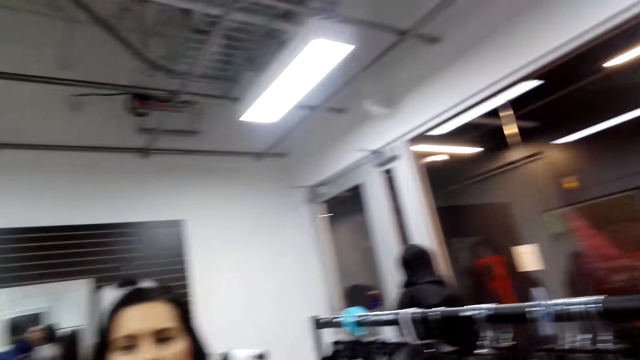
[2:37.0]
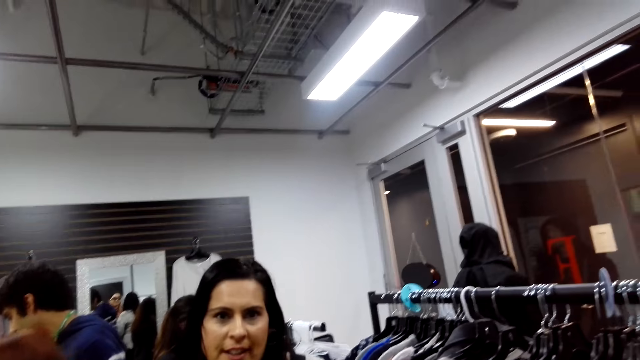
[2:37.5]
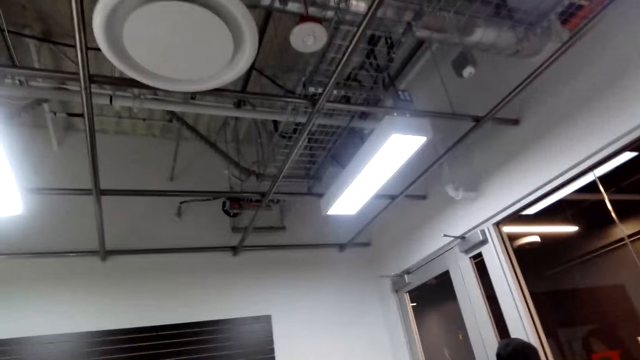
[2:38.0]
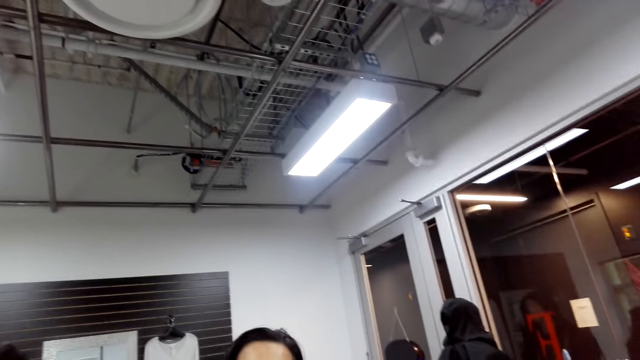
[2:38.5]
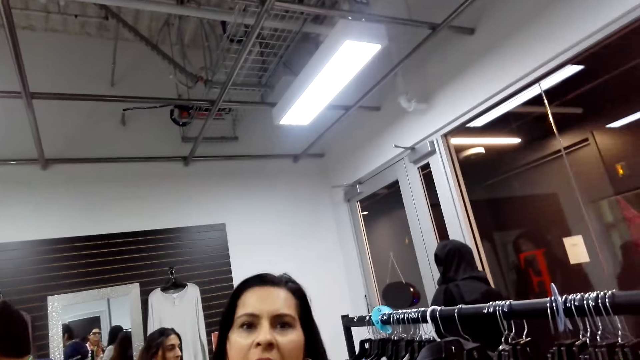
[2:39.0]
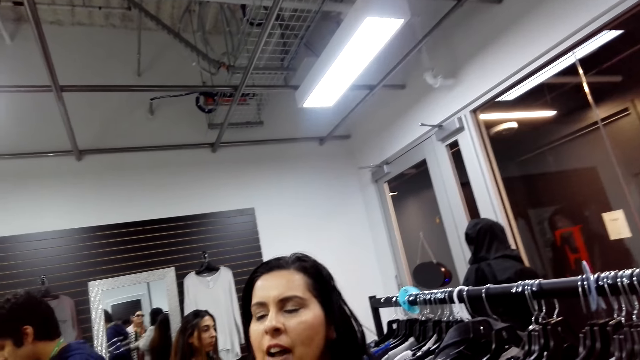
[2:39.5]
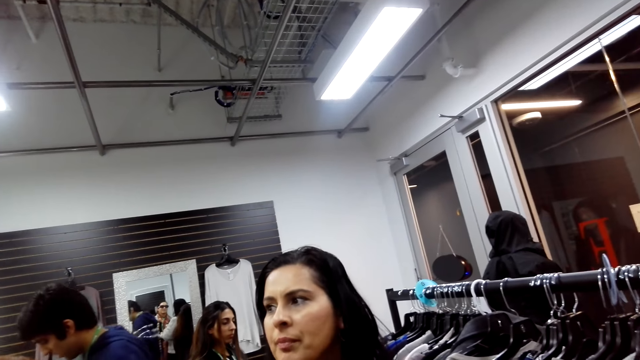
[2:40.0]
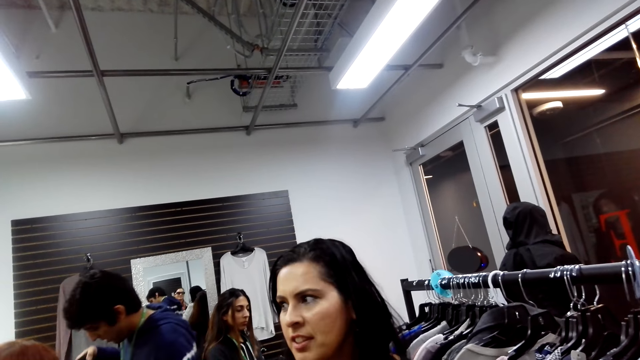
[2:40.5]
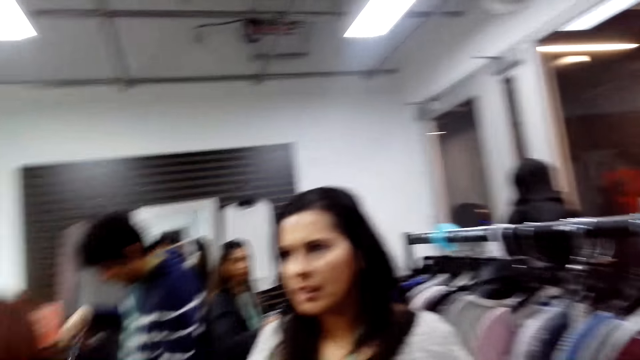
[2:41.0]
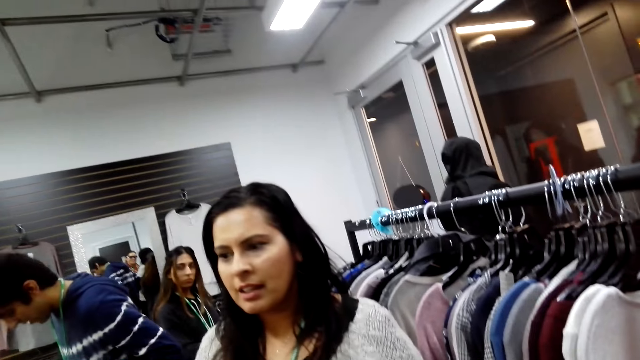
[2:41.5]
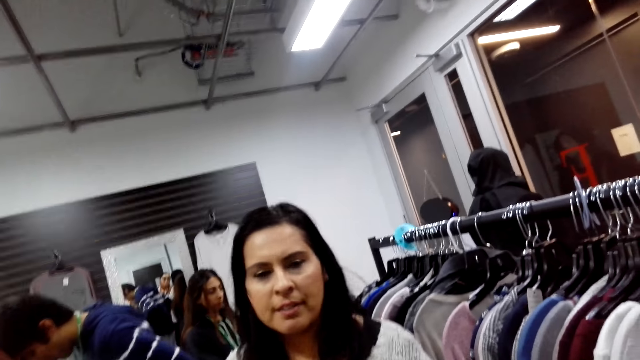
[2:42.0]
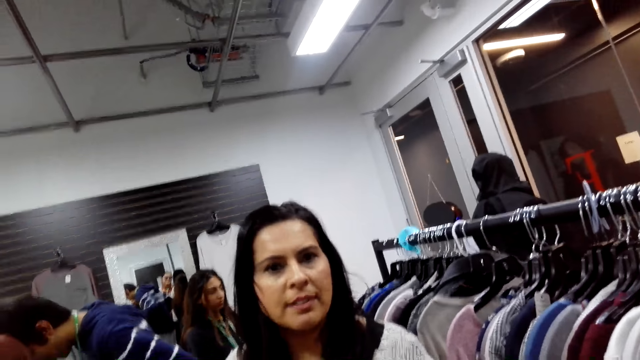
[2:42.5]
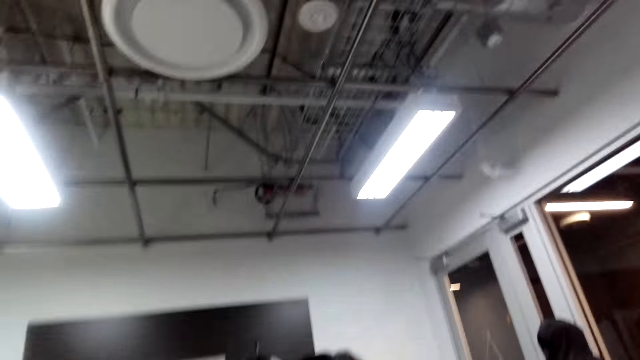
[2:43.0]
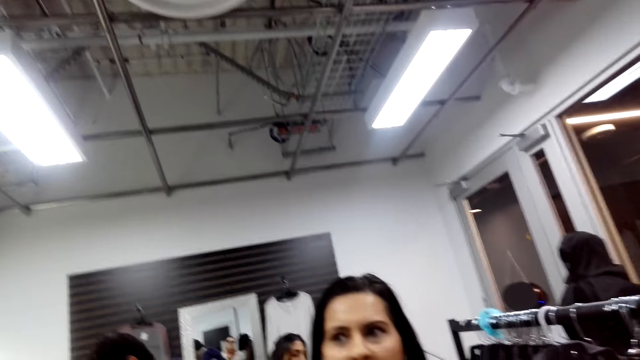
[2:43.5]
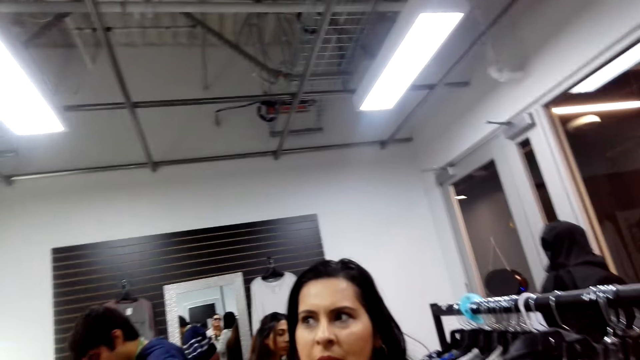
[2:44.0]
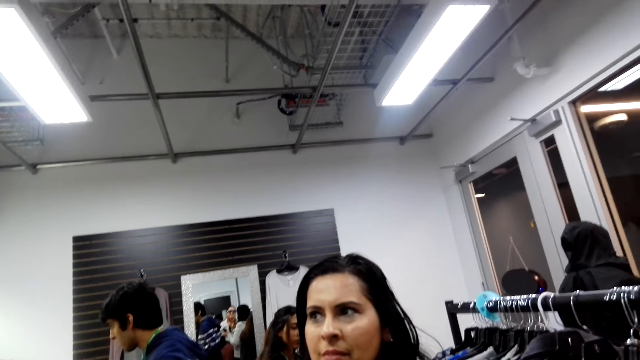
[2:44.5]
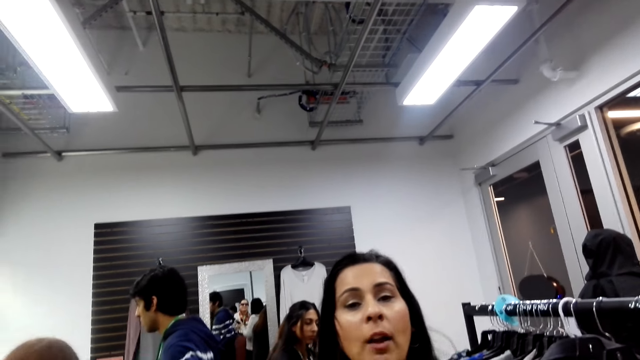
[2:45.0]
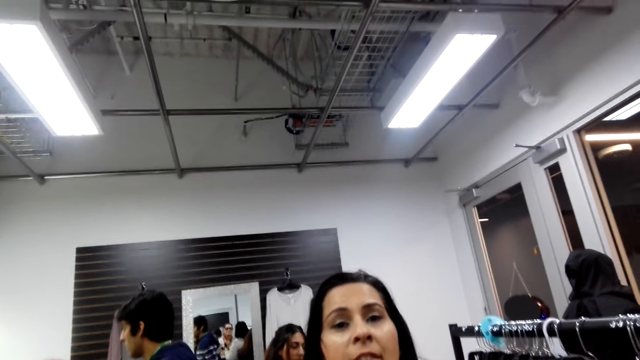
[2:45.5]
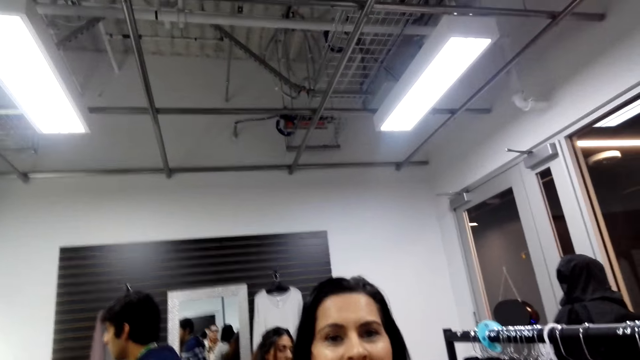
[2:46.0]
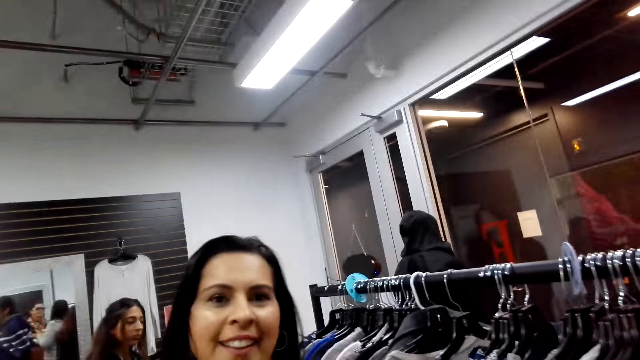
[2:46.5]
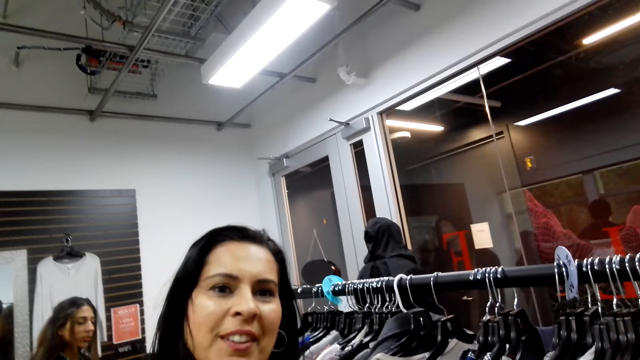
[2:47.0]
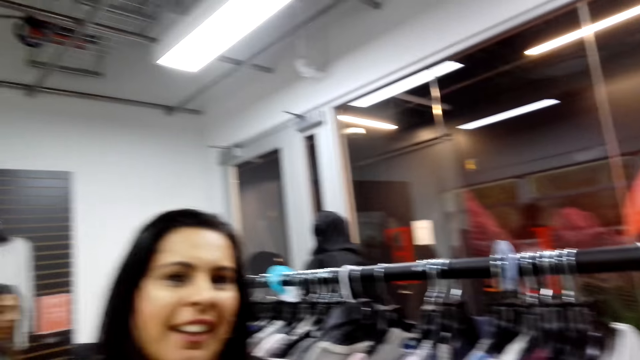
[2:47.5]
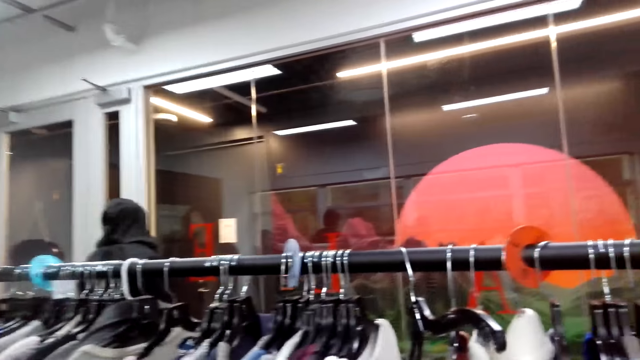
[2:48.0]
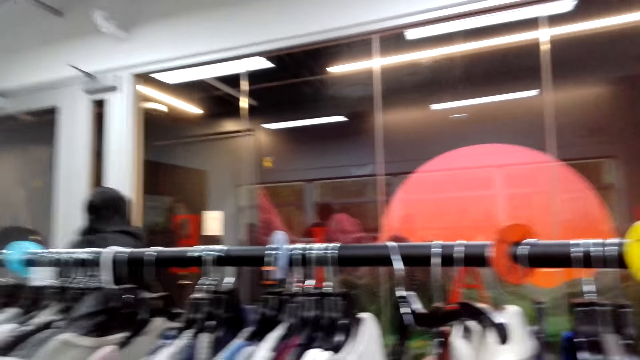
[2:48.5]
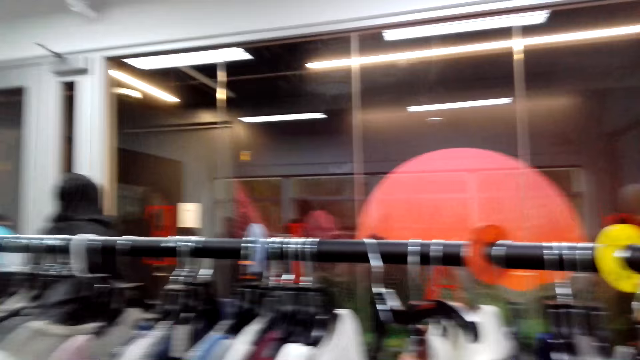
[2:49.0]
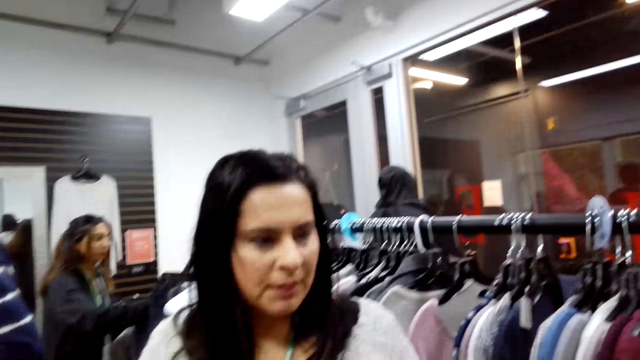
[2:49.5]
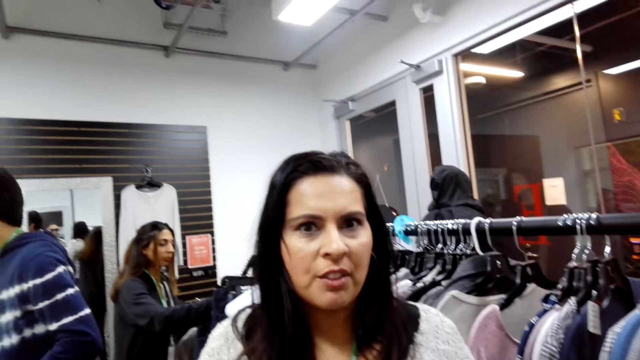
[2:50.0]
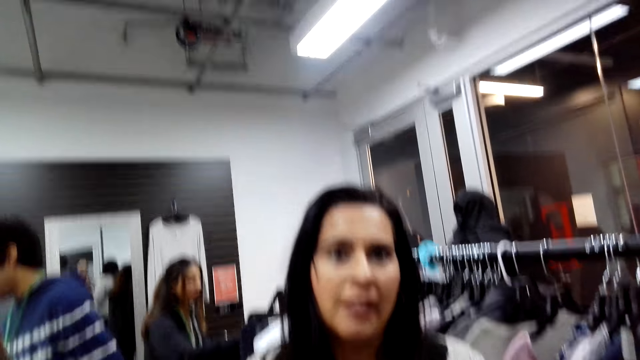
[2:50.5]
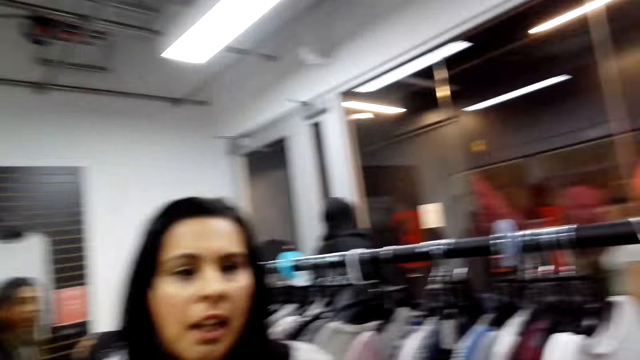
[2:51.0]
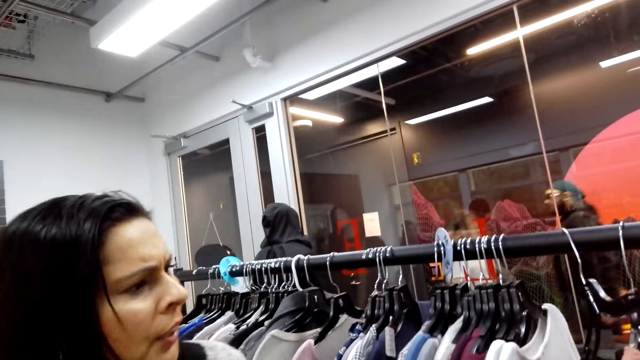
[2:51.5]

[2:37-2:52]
A woman speaks to the camera wearer. The camera wearer talks to the woman. The woman converses with the camera wearer. The camera wearer makes a remark. The woman talks to the camera wearer. The camera wearer looks around. They speak to the woman.

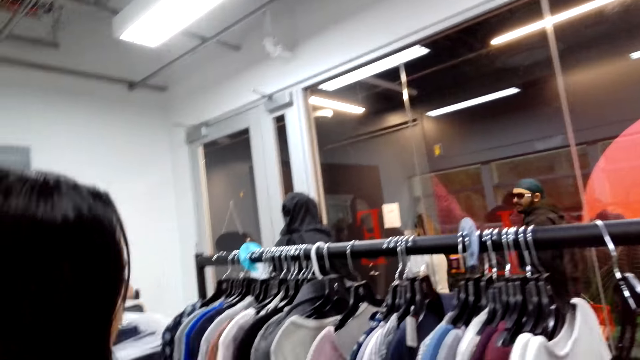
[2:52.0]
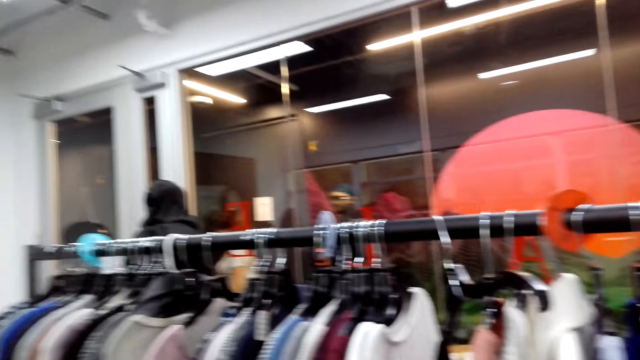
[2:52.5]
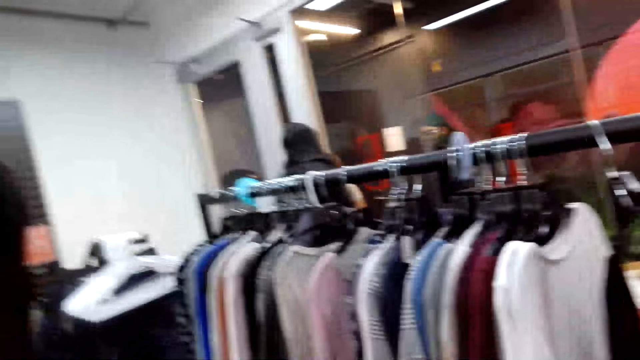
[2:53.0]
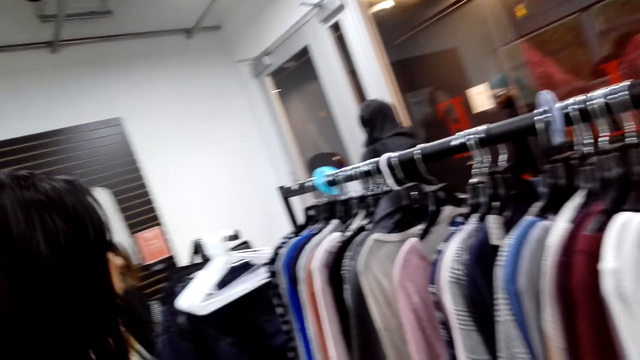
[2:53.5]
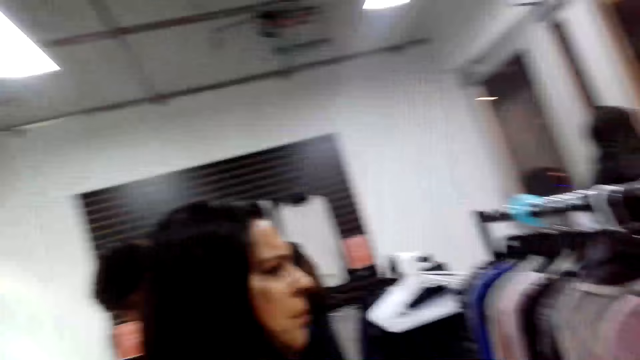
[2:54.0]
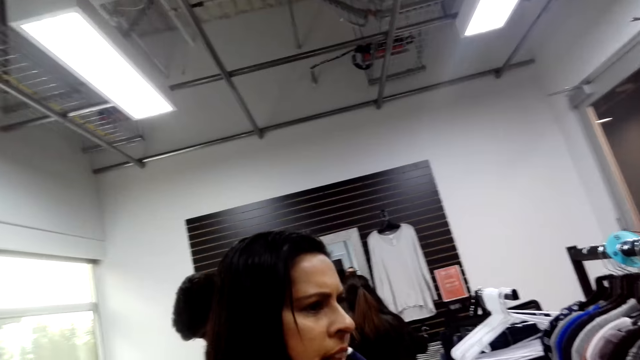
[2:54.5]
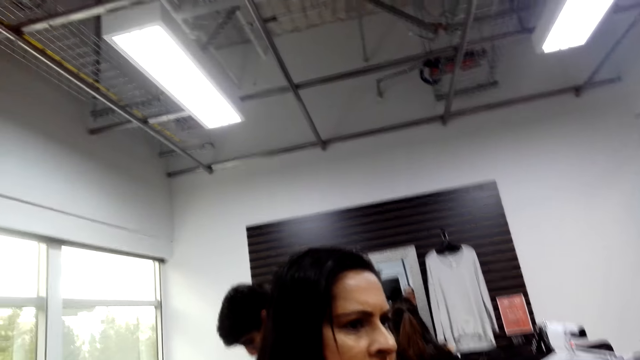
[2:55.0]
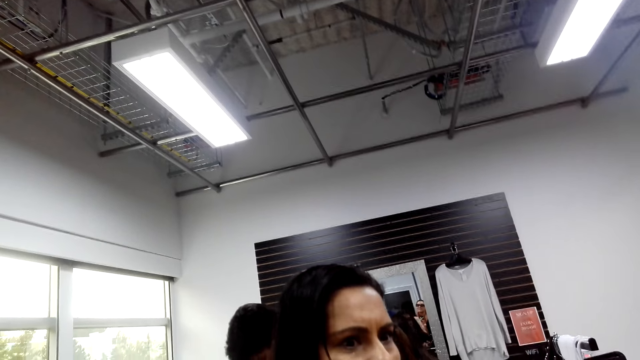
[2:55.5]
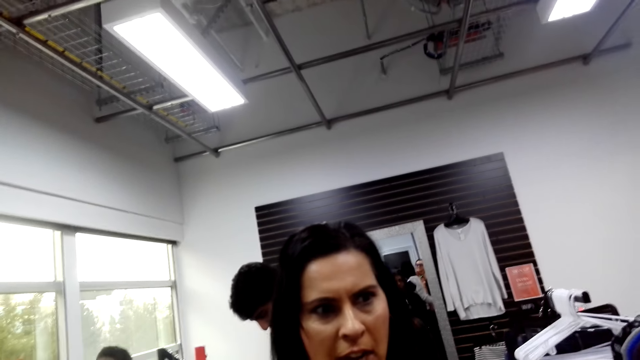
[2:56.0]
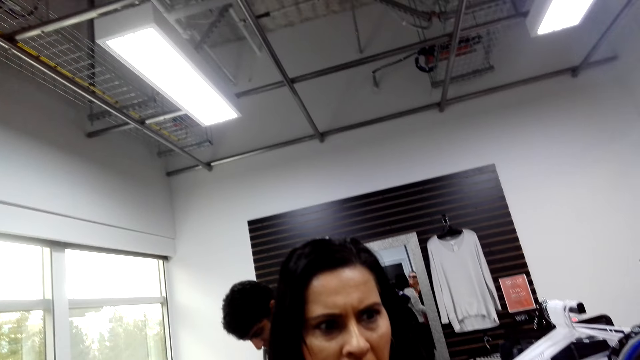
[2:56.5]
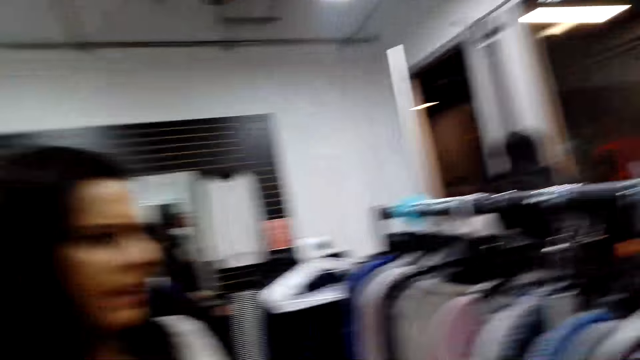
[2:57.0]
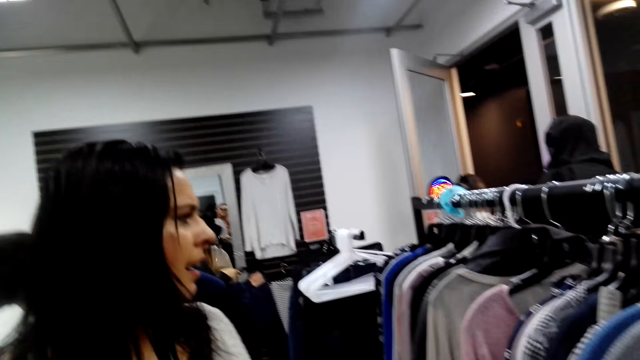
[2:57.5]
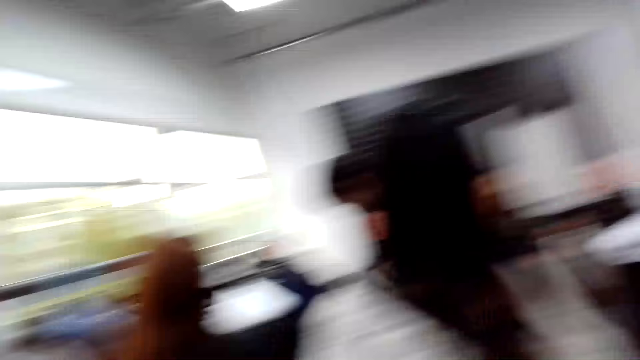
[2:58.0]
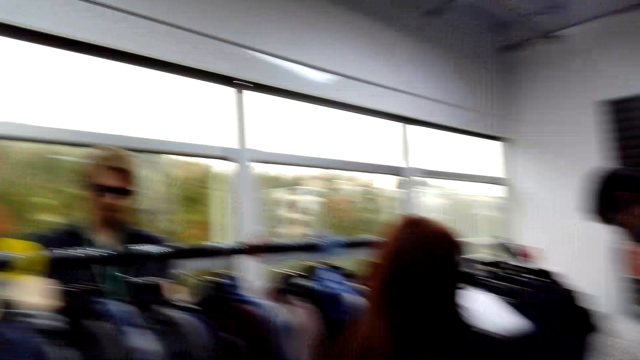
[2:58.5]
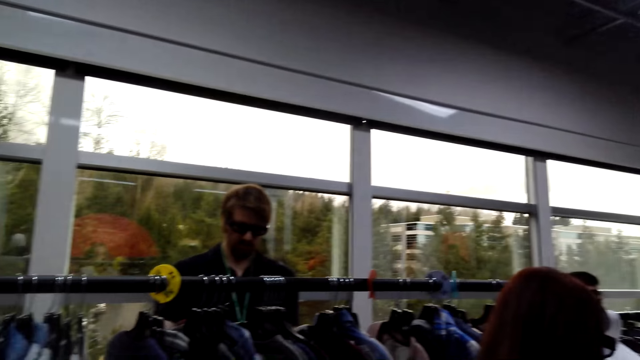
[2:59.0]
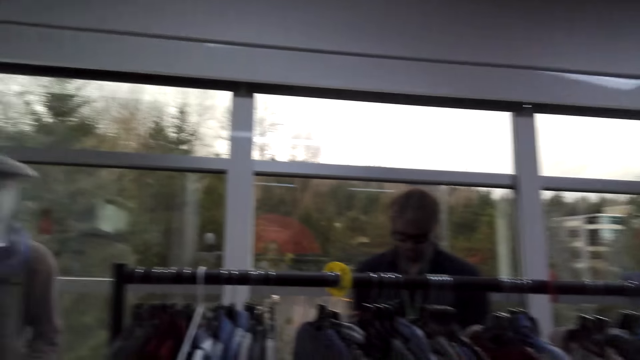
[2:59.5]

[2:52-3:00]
A woman speaks to the camera wearer. The camera wearer looks around the store.
